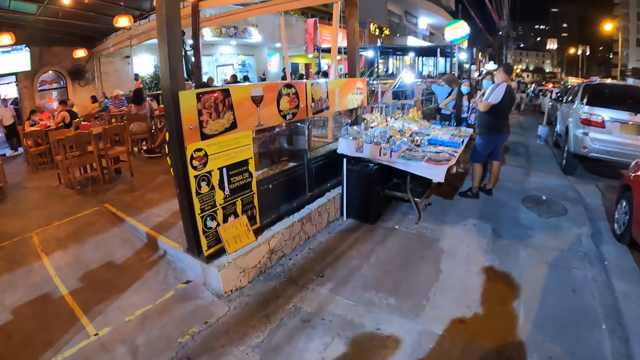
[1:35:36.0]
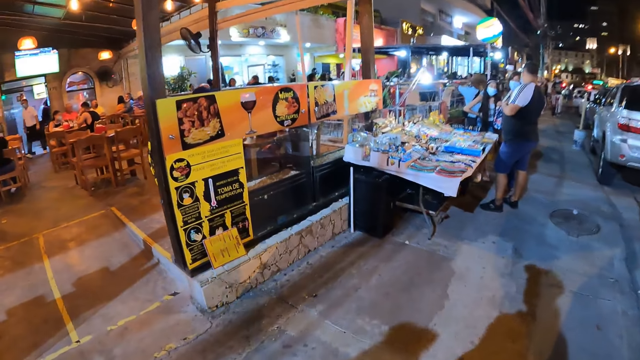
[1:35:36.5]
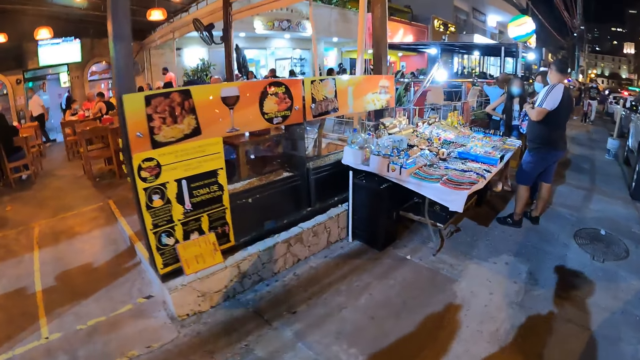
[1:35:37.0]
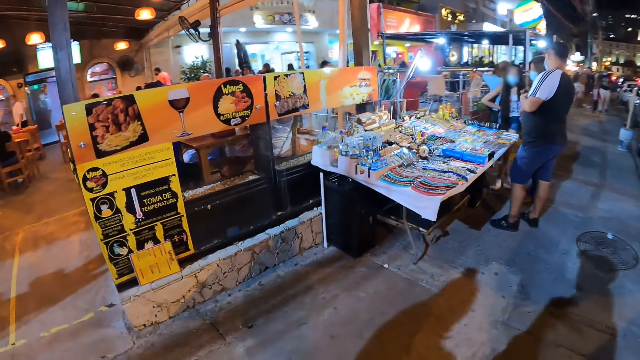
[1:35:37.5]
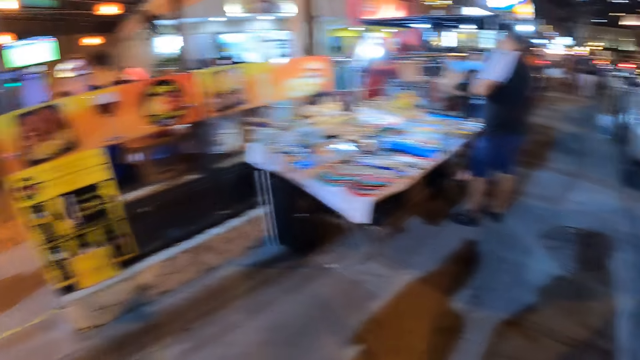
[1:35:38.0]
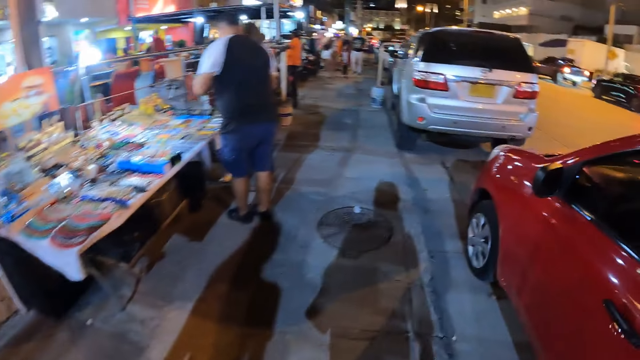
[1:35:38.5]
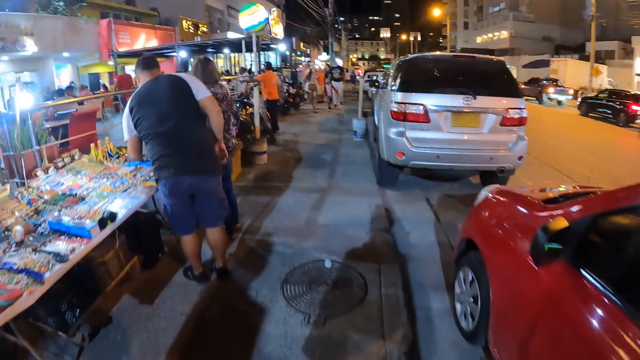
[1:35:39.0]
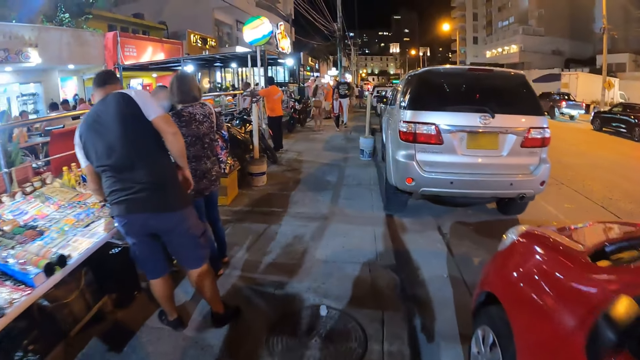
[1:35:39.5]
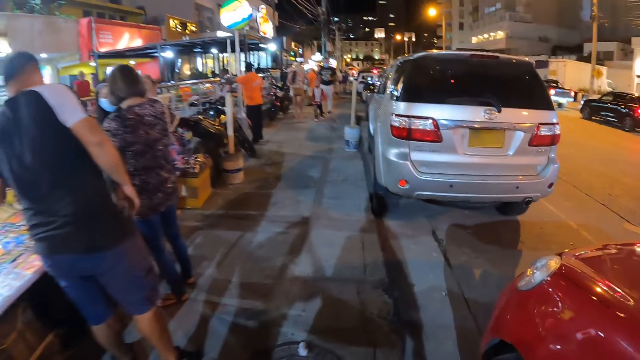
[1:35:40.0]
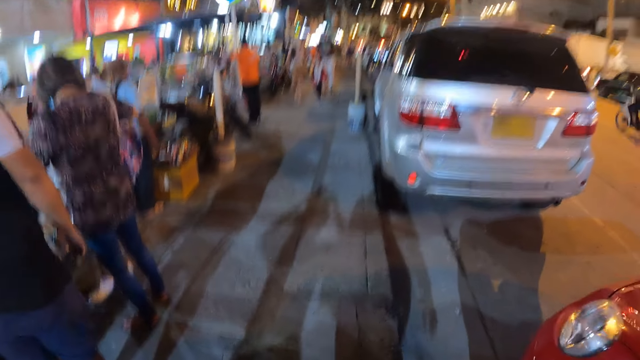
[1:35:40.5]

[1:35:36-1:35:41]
The camera wearer walks.

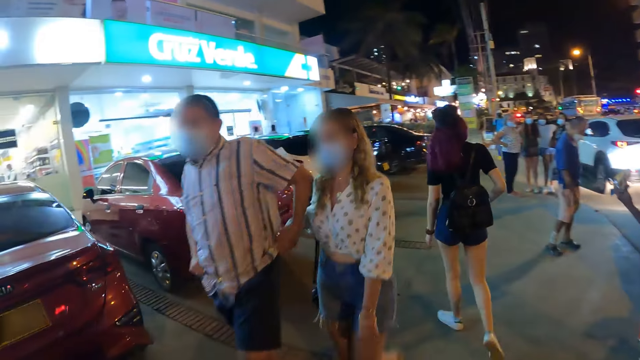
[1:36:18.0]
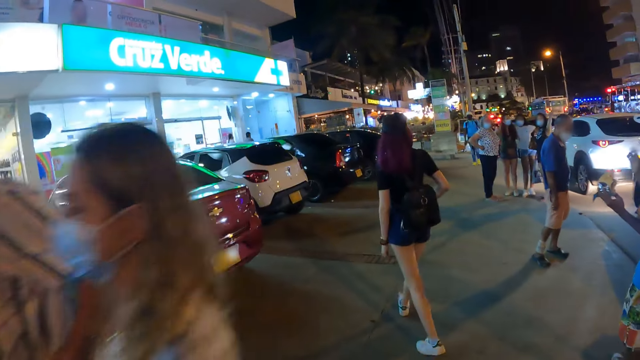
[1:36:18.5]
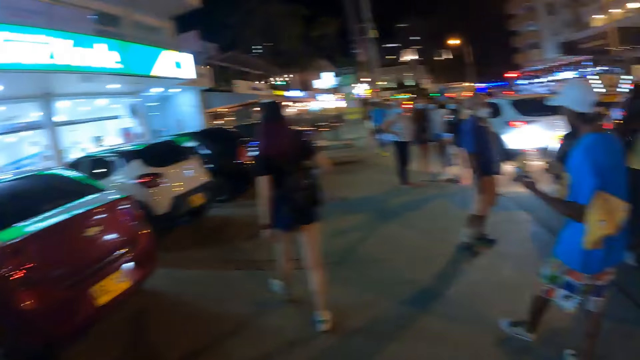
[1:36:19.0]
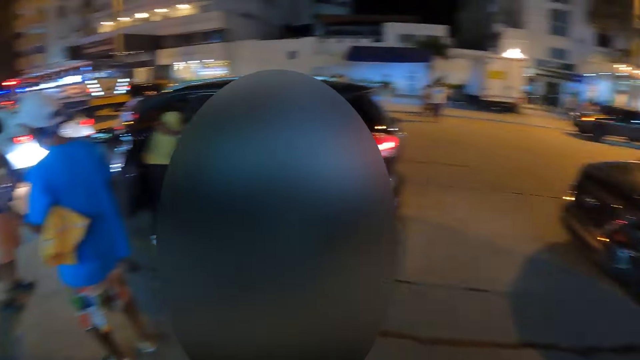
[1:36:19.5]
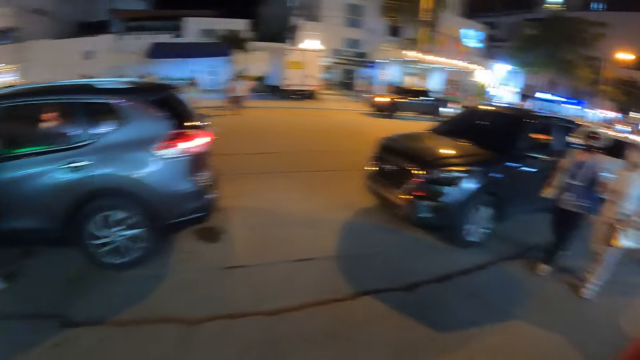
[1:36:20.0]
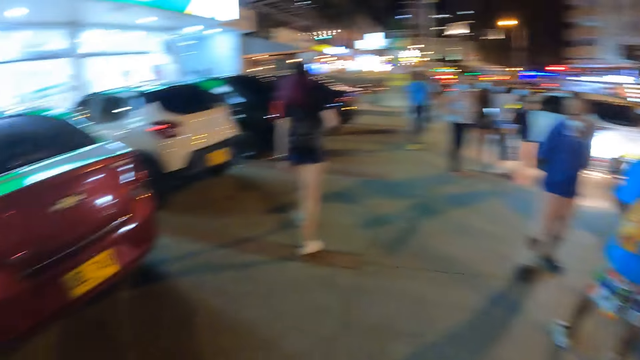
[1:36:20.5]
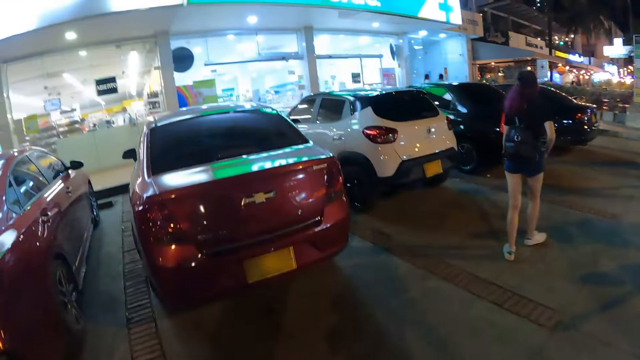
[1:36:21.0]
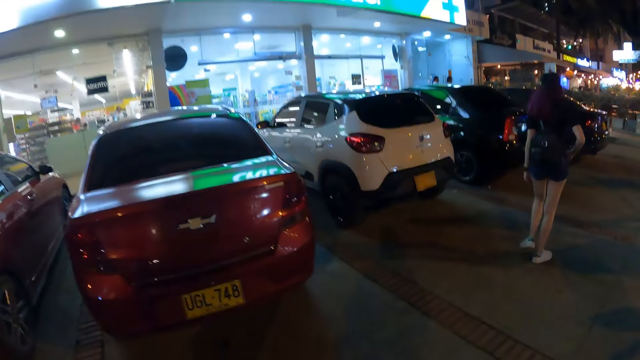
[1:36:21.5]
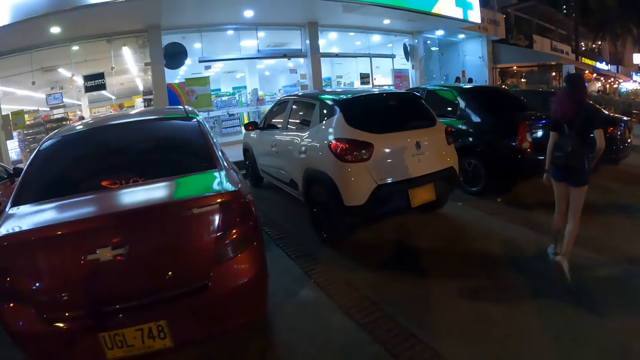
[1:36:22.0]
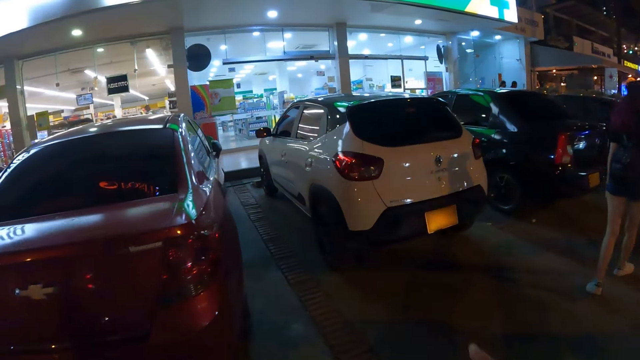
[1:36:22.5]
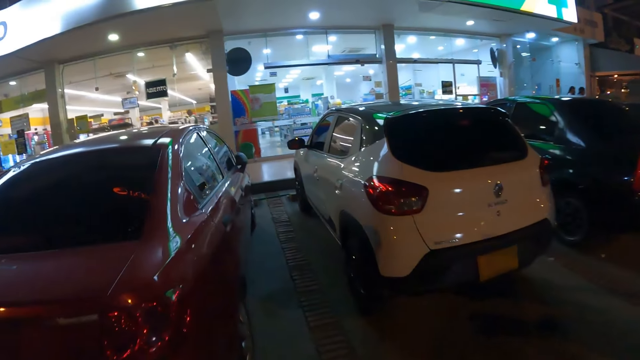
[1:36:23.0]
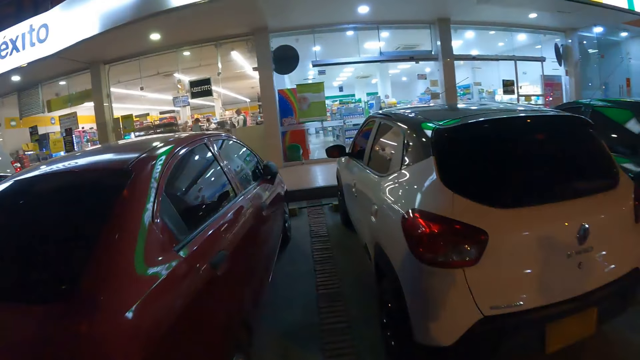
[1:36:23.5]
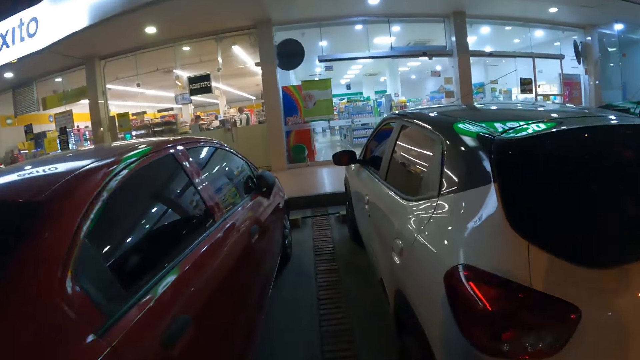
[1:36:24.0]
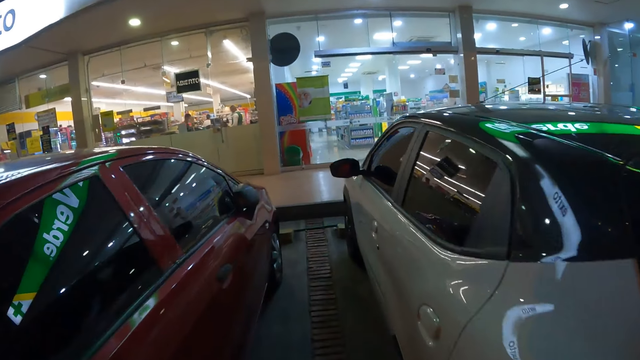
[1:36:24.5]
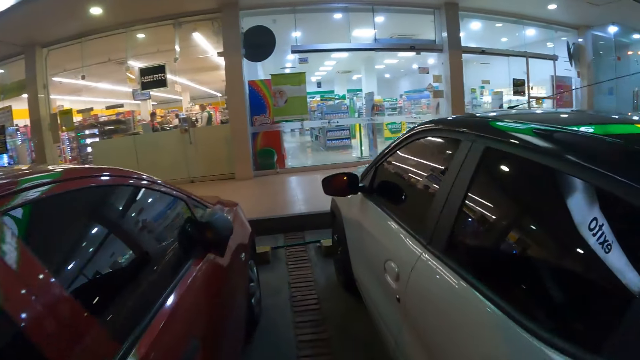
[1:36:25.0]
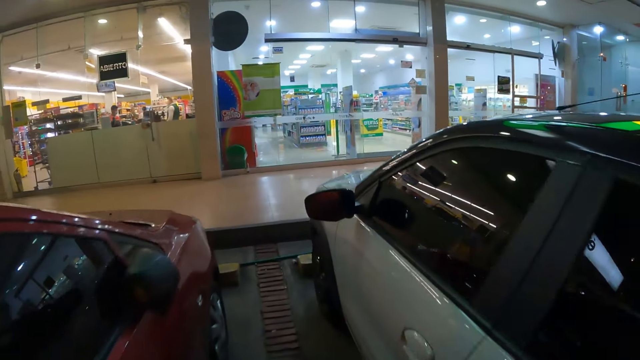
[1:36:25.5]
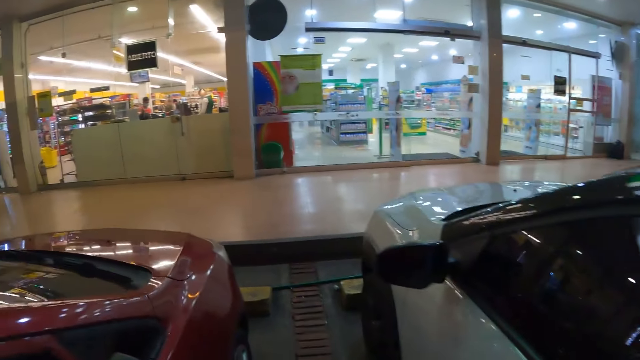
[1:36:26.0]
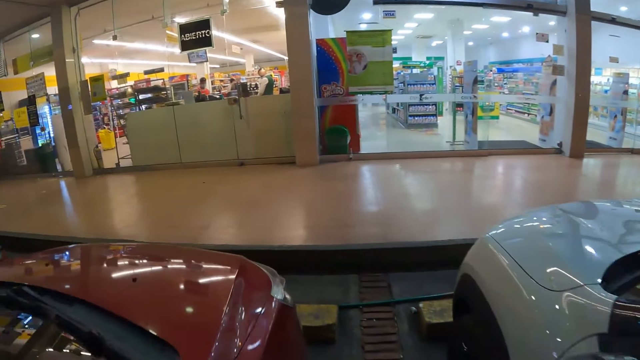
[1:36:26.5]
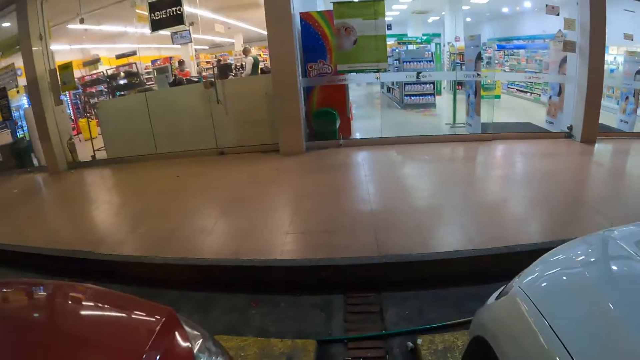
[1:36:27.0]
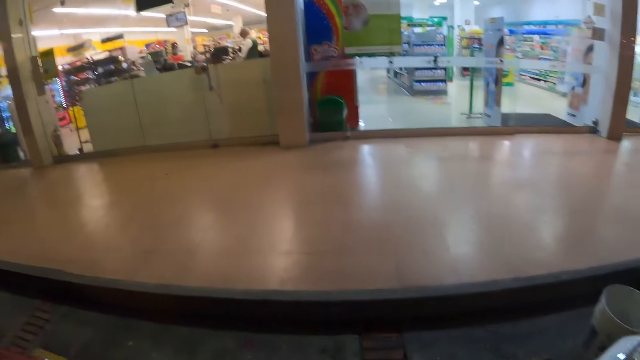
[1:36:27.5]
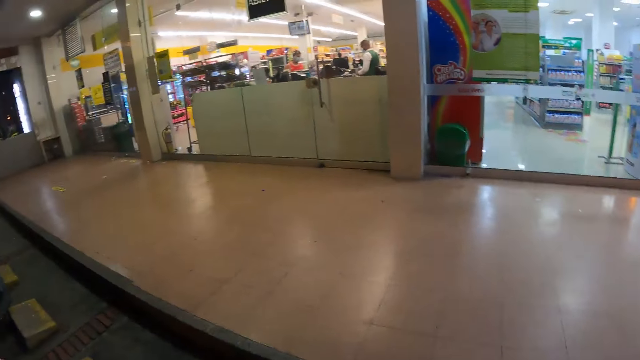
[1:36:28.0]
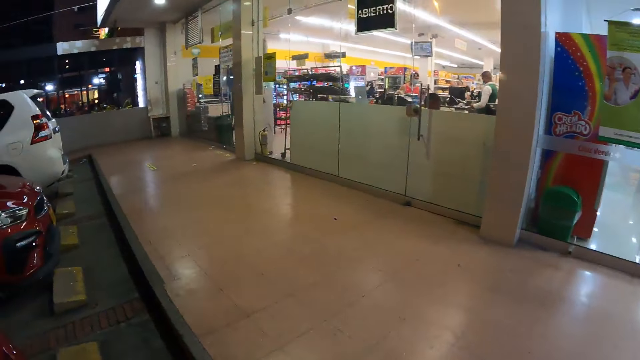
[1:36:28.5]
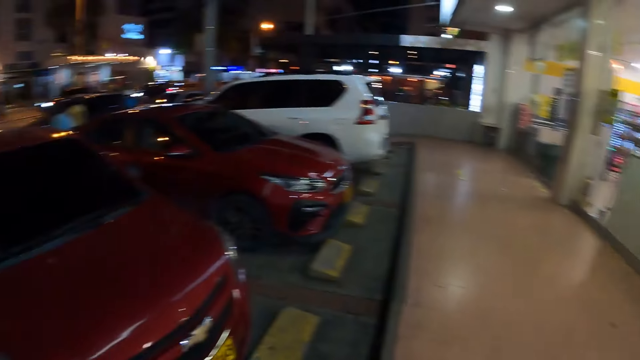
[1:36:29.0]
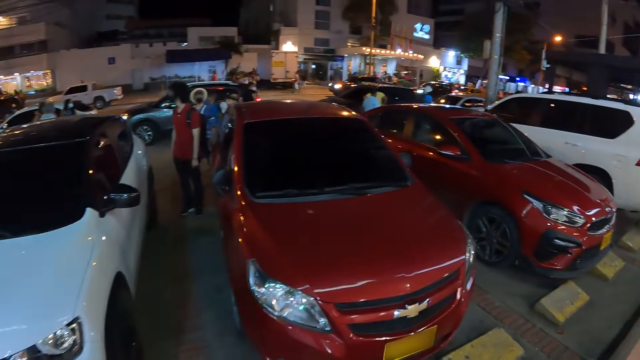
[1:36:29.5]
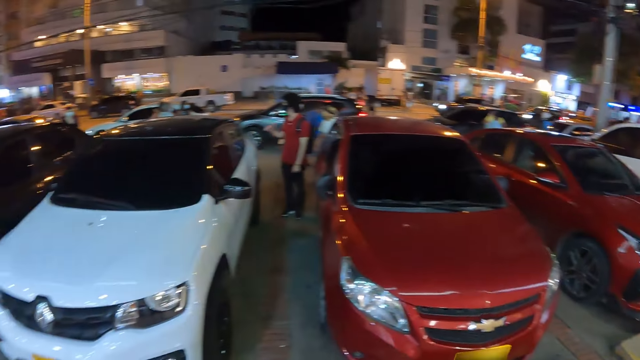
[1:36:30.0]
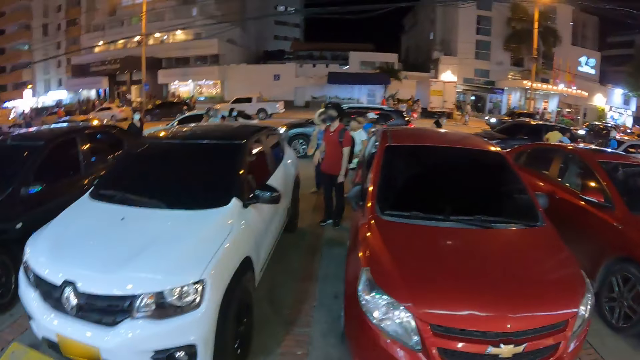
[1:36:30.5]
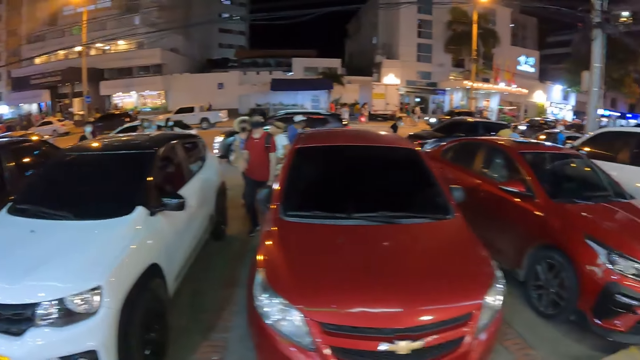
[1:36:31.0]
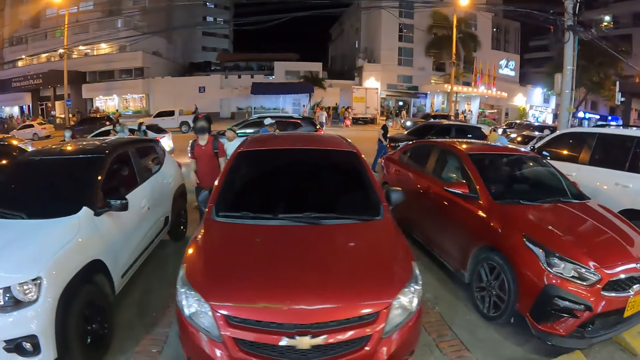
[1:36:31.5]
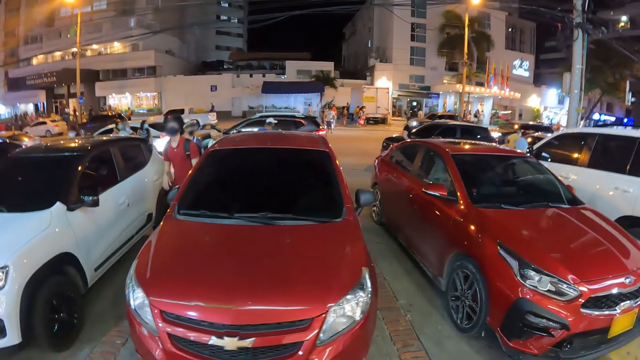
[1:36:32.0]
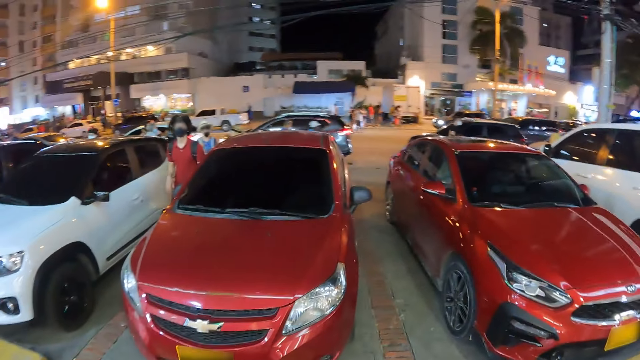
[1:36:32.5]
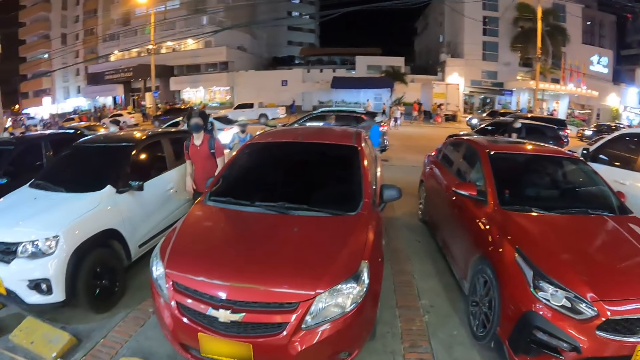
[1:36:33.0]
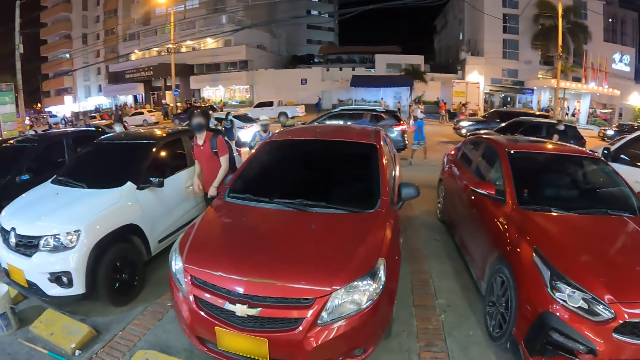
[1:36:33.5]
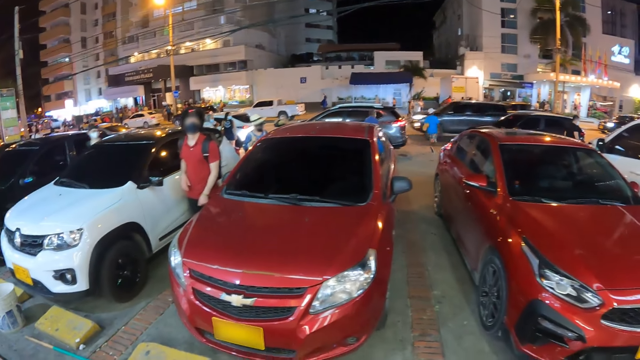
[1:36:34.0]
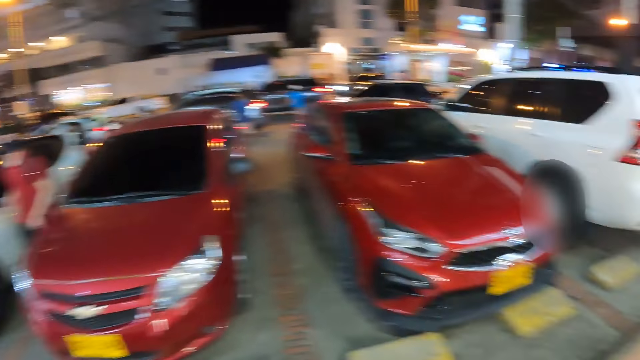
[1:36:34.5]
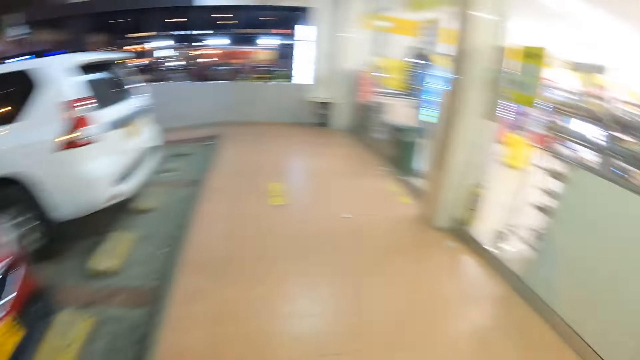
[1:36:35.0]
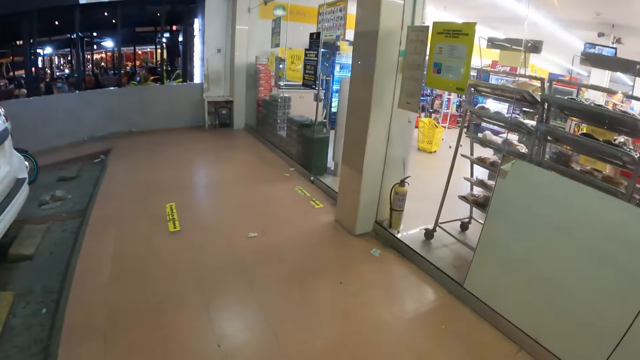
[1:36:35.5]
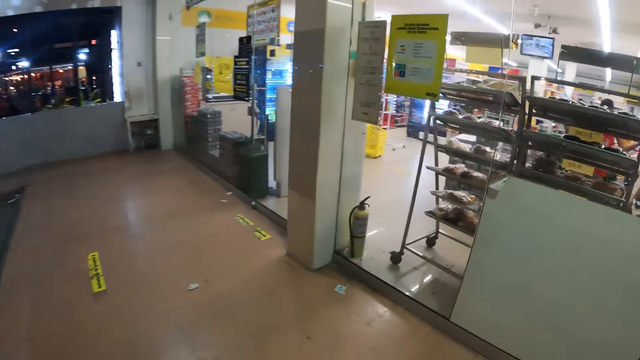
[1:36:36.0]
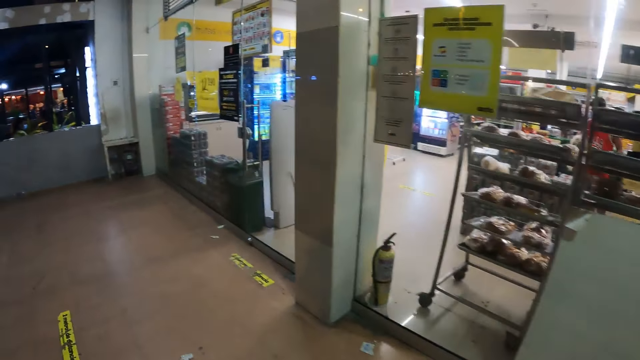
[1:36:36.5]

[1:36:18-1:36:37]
The camera wearer looks around. They stand at the corridor. A man converses with the camera wearer.
